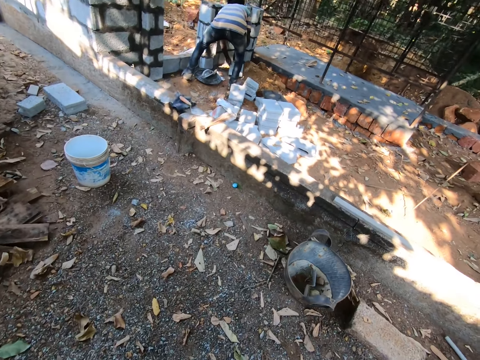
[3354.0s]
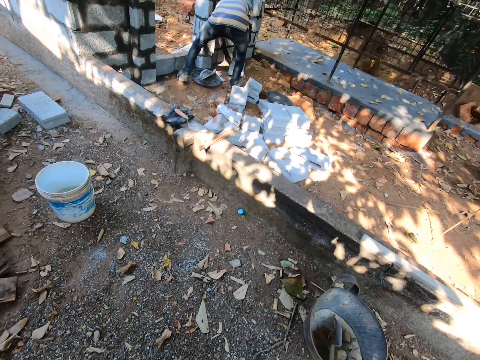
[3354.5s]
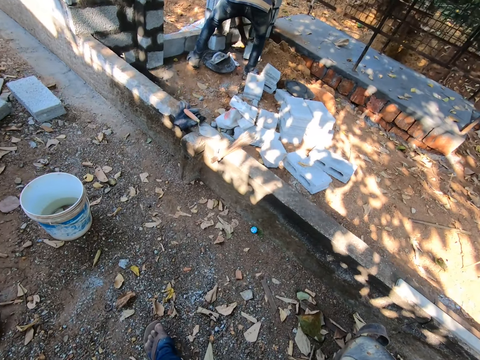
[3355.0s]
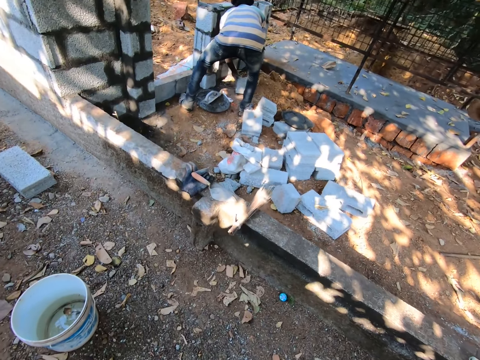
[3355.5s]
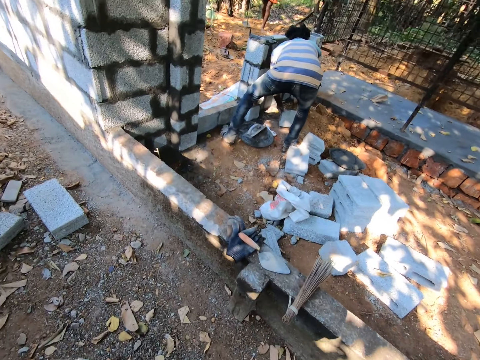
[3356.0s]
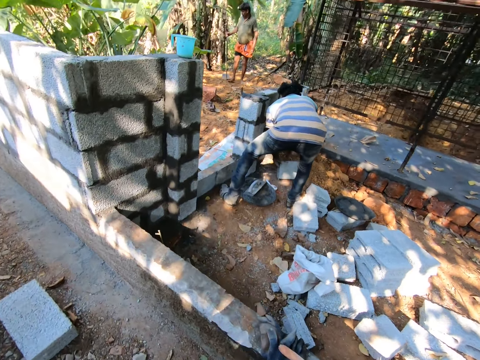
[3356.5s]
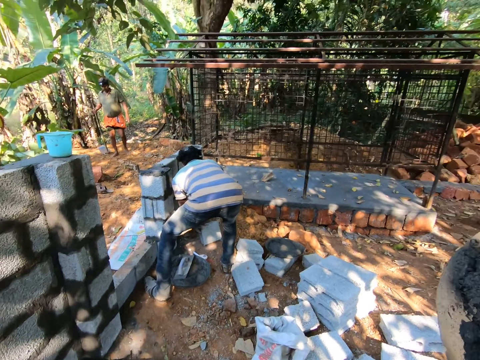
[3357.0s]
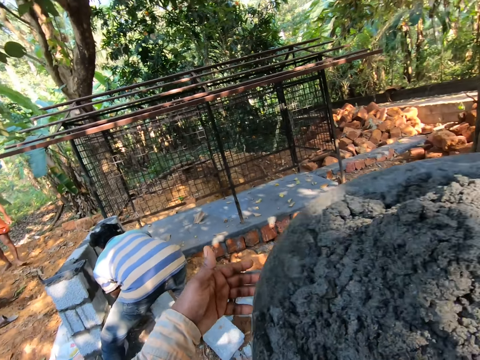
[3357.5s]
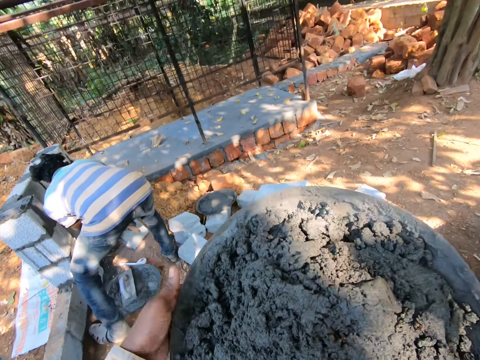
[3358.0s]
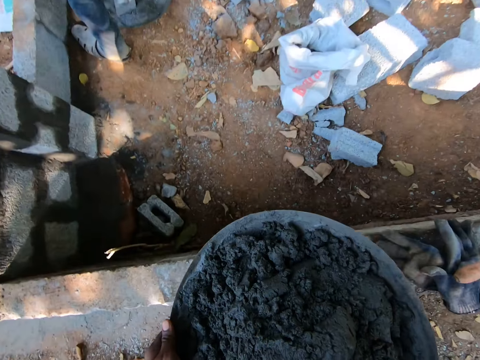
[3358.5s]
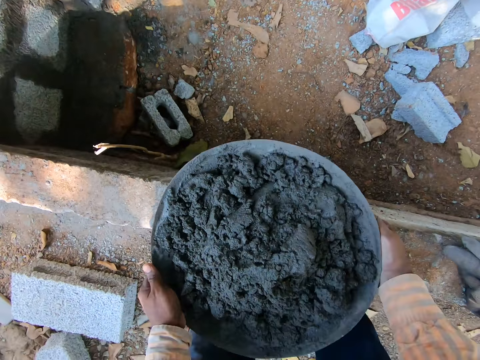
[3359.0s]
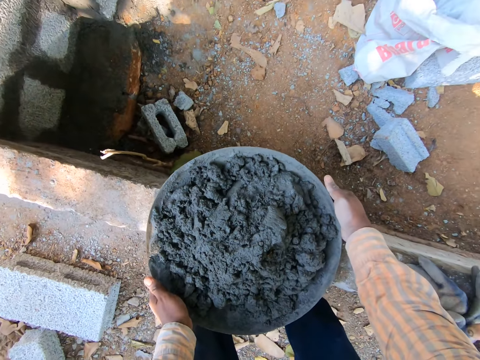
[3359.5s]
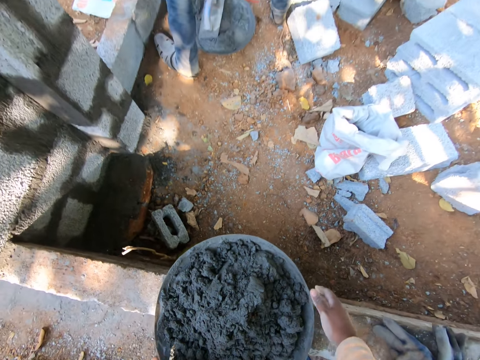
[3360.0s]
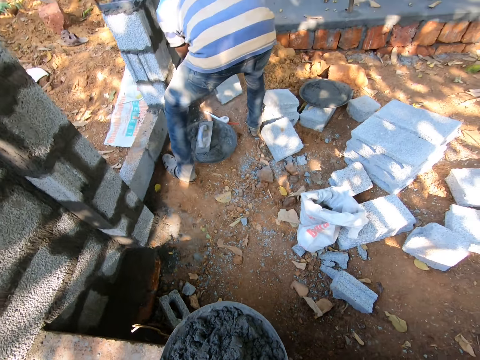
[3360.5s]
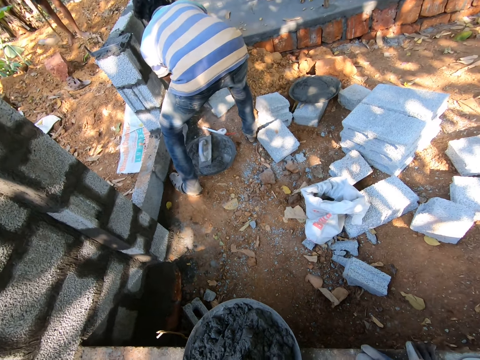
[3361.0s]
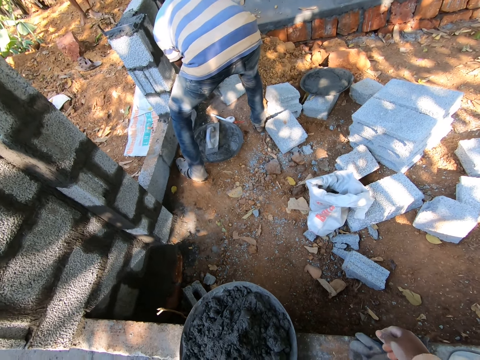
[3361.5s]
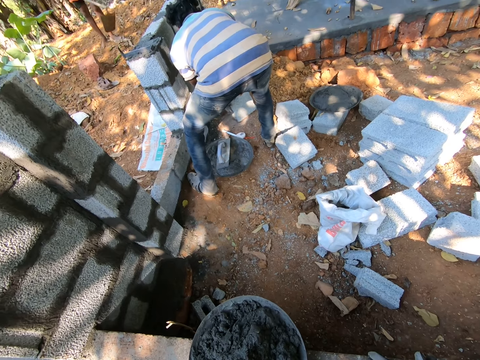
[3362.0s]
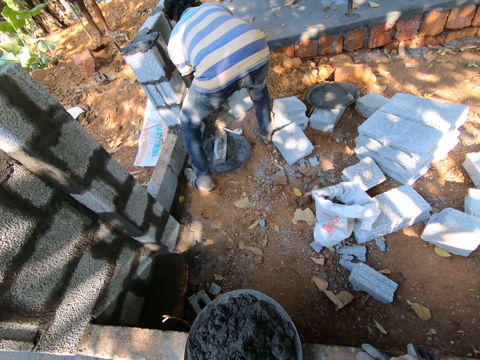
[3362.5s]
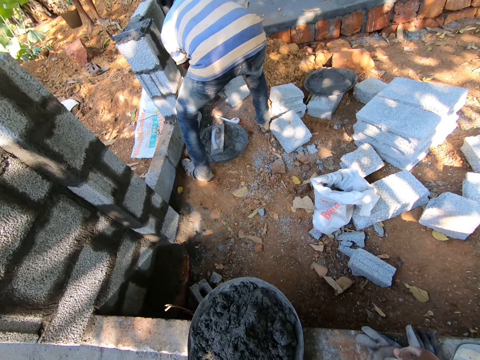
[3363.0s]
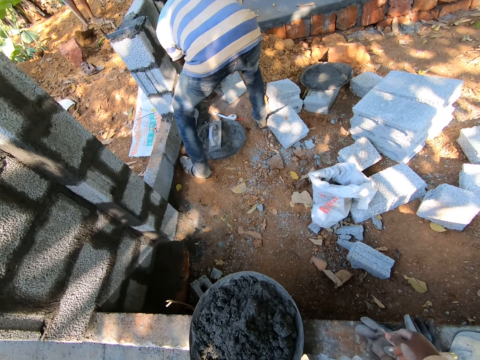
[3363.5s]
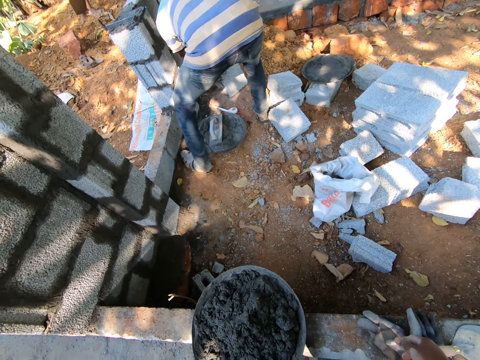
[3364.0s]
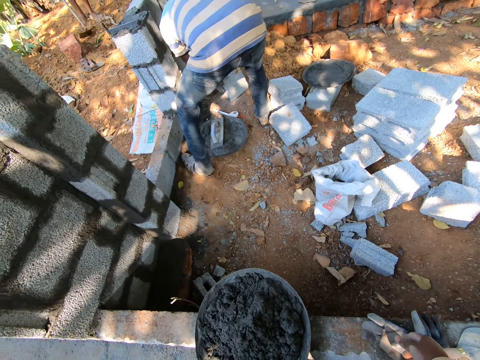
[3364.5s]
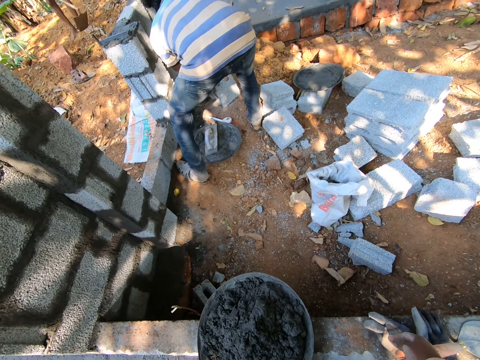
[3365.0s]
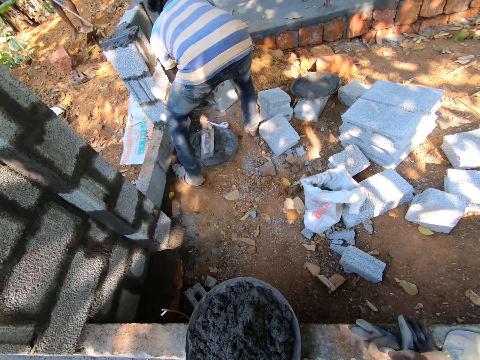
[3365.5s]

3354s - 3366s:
The camera wearer converses with the man. They drop the mortar in the pan on a form work with both hands. They look at the man.

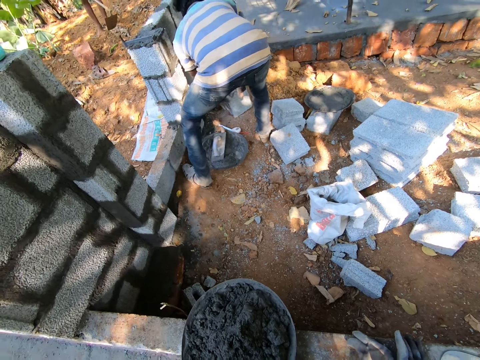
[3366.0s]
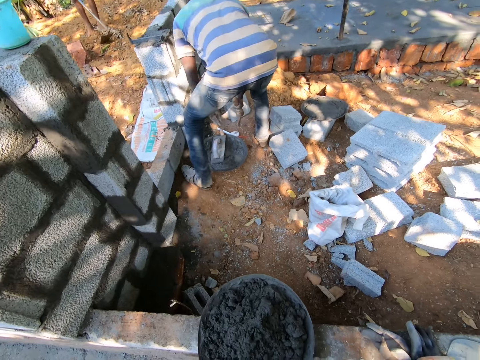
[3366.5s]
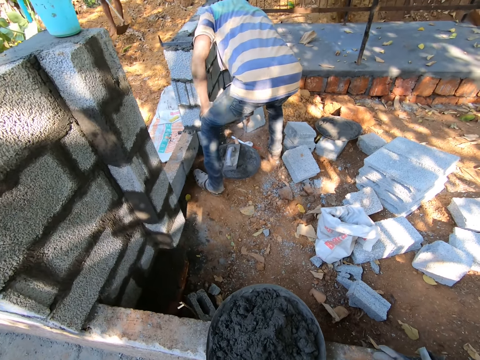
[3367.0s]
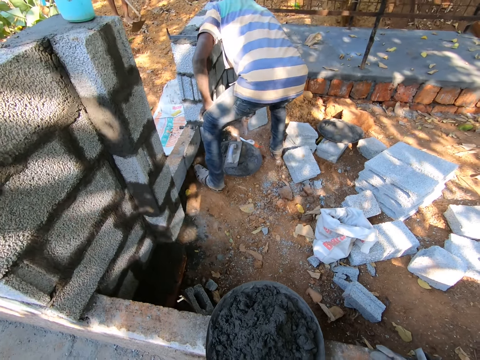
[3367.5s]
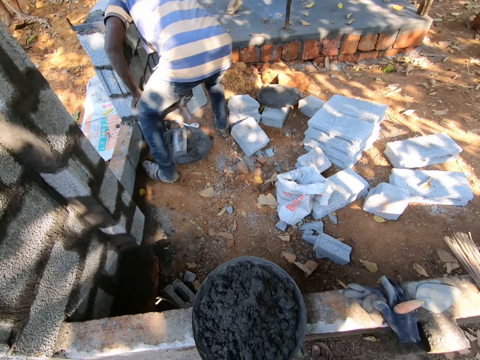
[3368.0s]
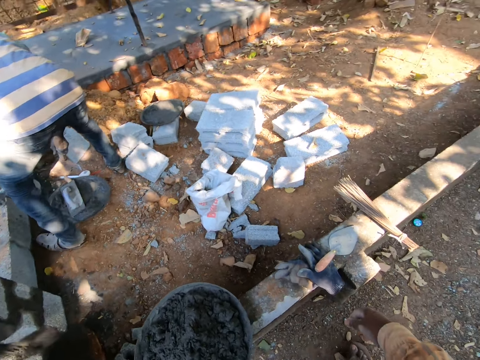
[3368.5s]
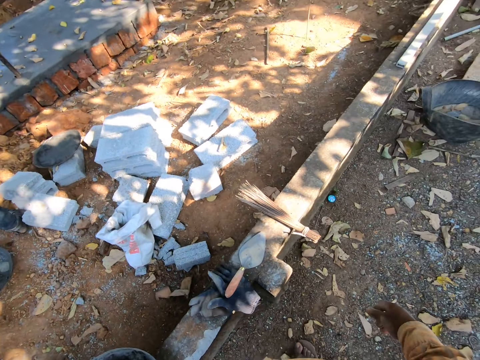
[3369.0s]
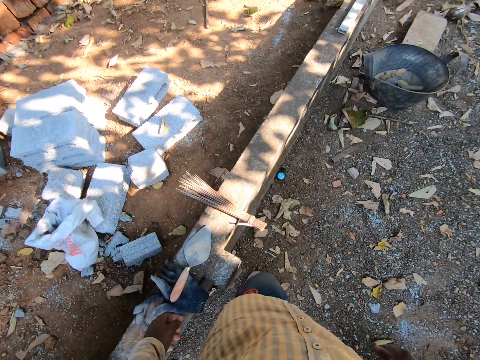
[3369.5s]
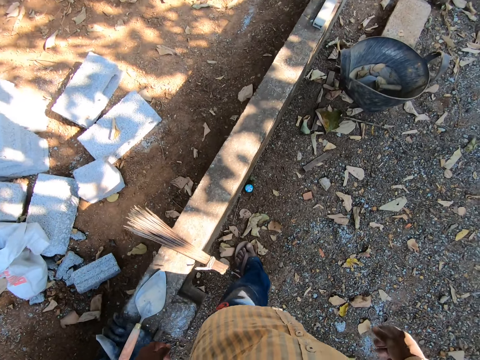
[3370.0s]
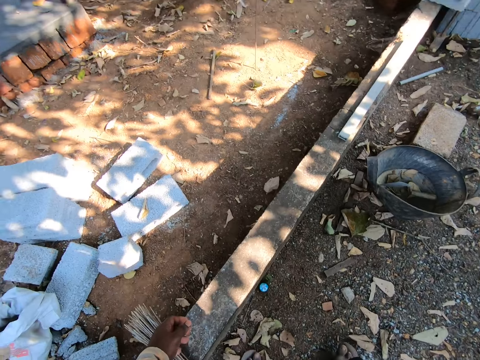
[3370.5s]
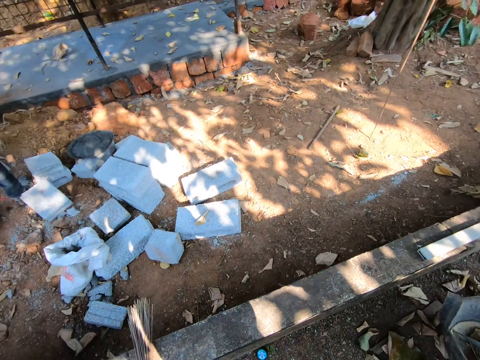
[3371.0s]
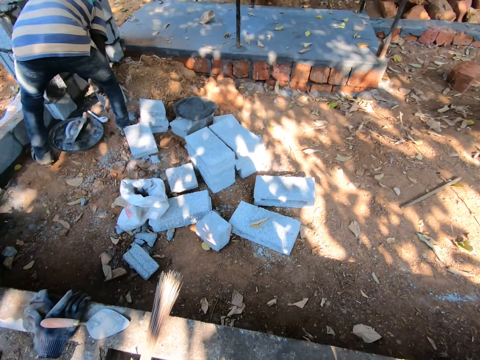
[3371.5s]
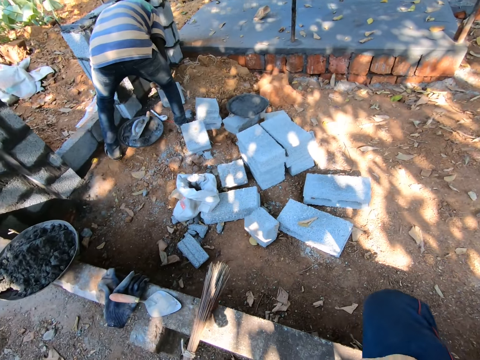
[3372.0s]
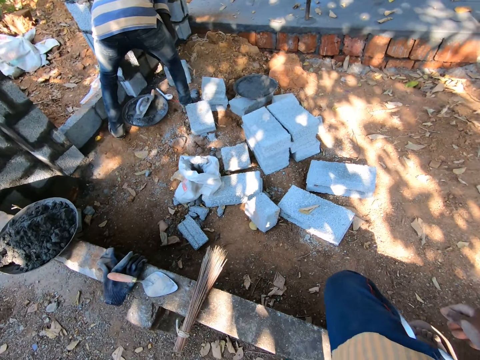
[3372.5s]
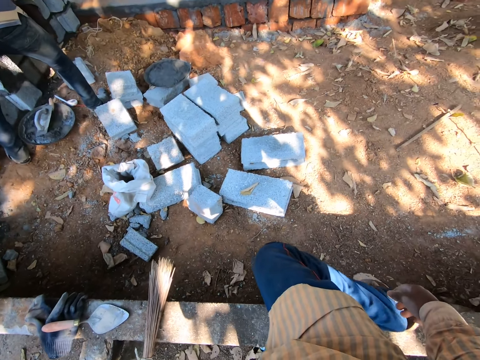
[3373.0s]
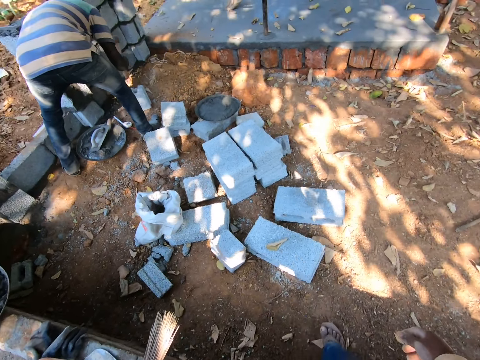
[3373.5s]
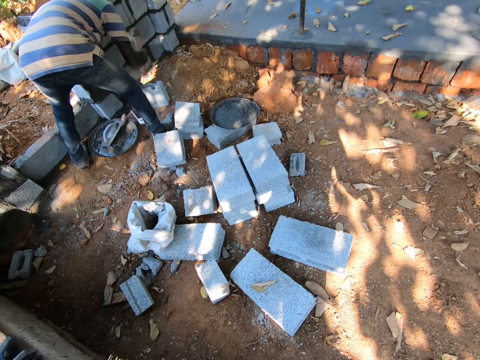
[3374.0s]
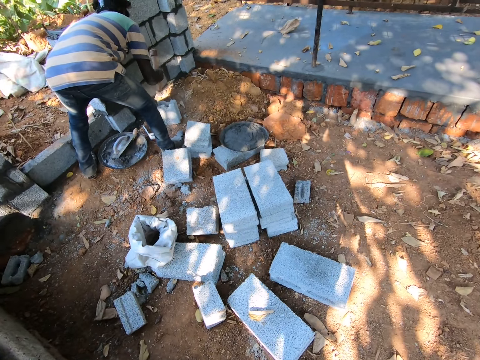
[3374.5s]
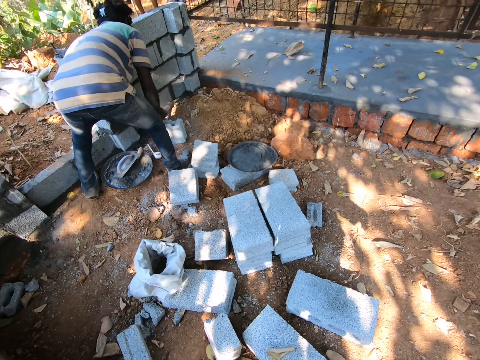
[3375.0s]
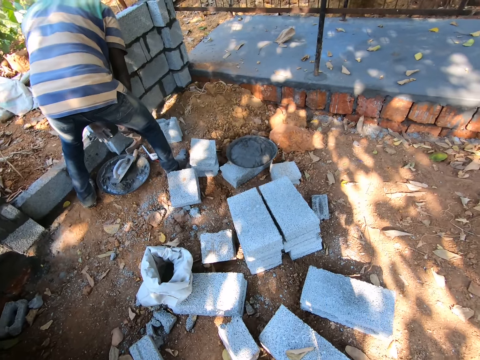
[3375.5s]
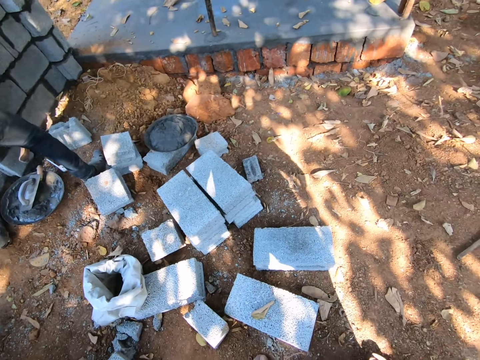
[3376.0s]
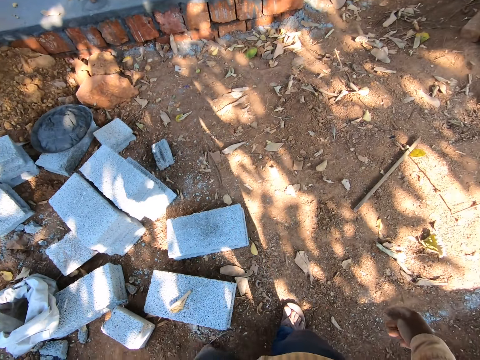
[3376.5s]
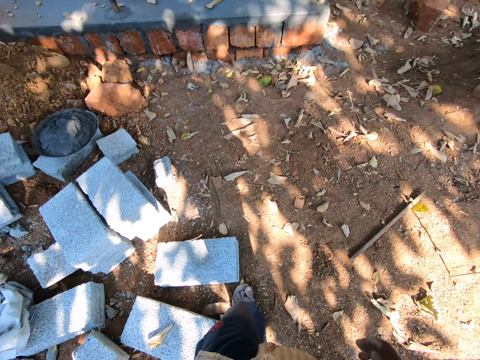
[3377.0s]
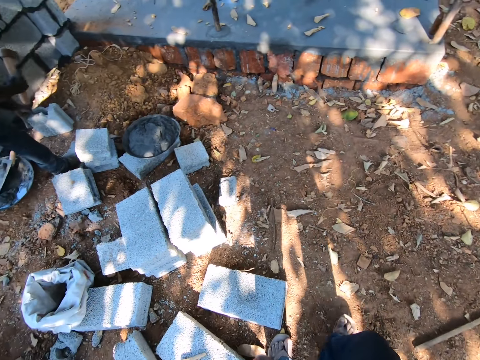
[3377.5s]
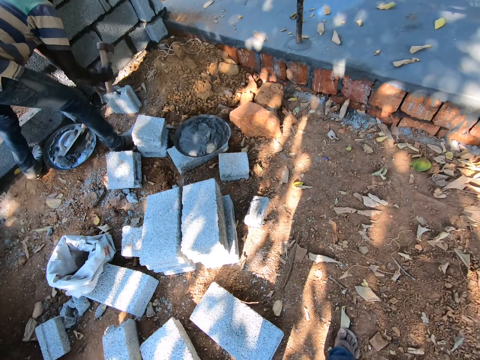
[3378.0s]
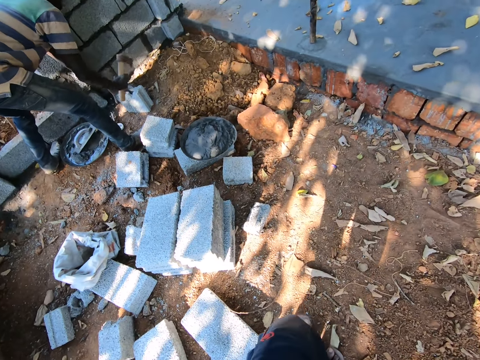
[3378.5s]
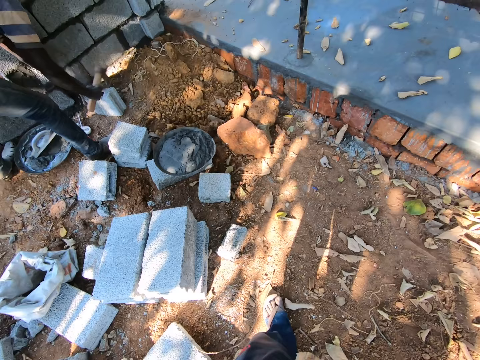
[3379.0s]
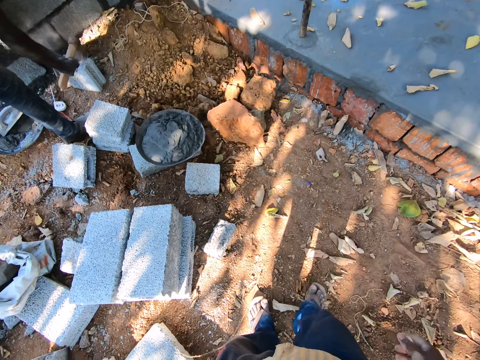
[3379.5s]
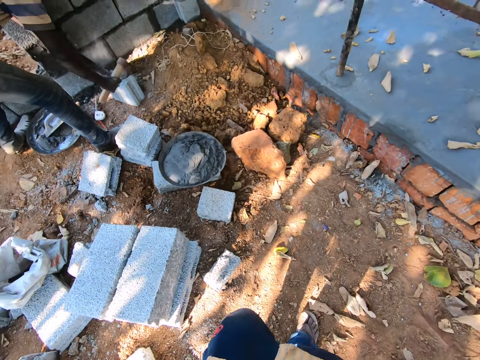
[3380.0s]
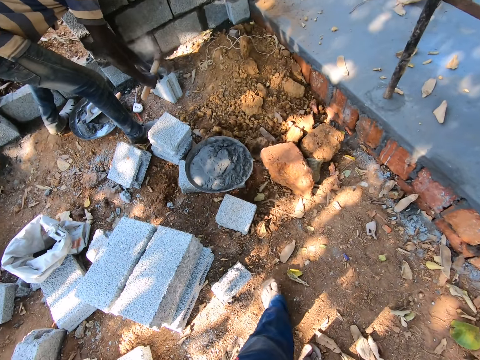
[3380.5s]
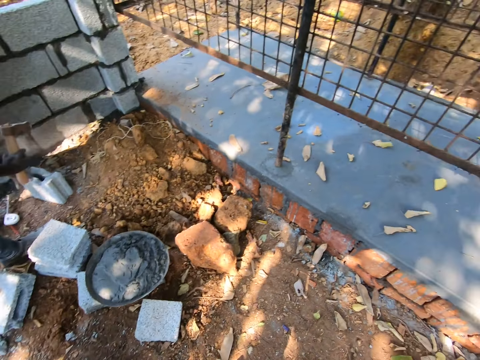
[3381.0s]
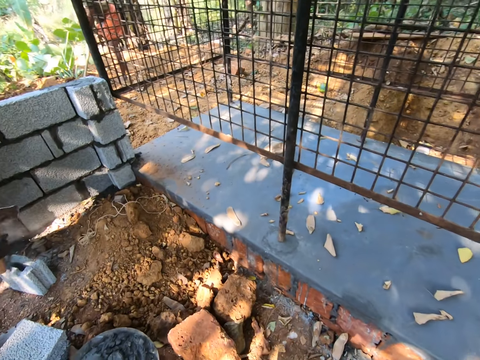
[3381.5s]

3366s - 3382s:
The camera wearer looks around the construction. They look at a man. The man chisels a brick with an axe in his right hand. The camera wearer walks around the construction. They converse with the man. They walk around the construction.
